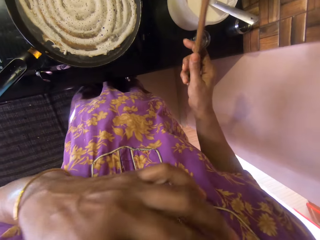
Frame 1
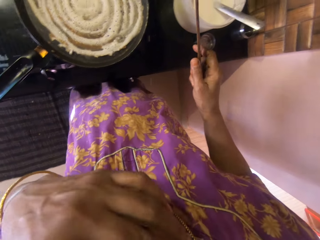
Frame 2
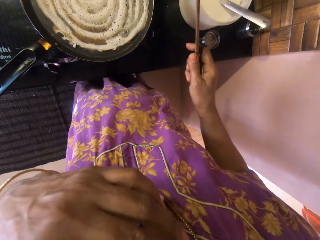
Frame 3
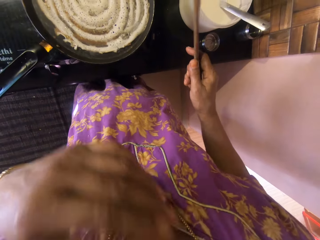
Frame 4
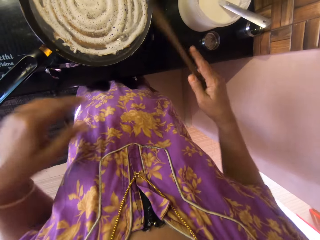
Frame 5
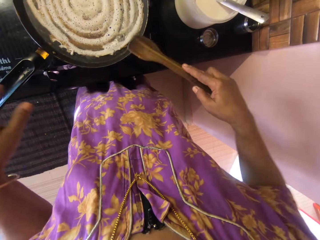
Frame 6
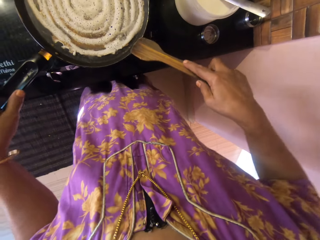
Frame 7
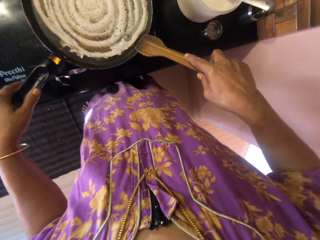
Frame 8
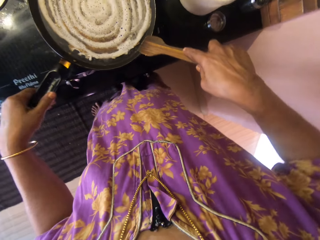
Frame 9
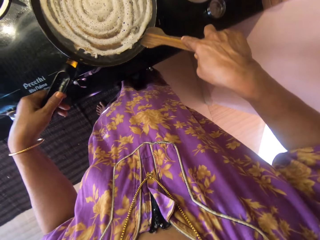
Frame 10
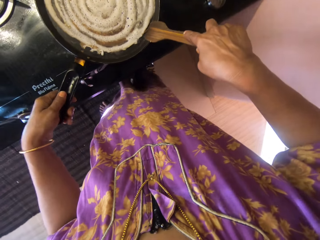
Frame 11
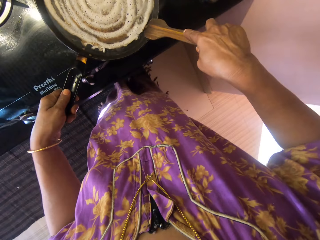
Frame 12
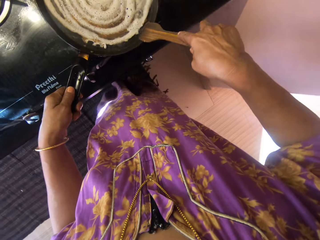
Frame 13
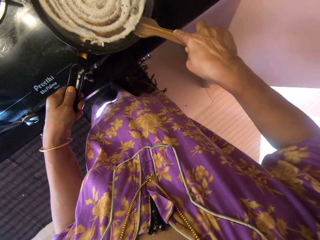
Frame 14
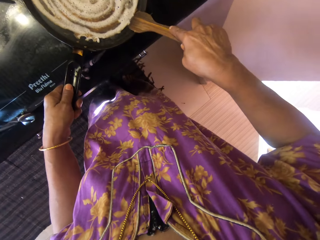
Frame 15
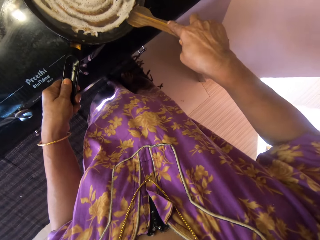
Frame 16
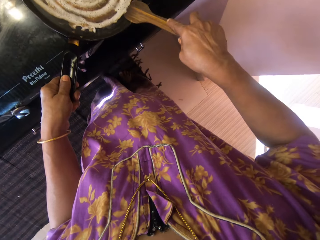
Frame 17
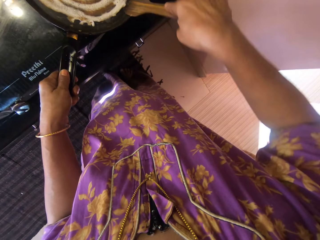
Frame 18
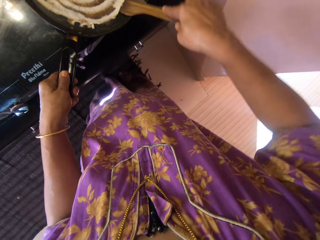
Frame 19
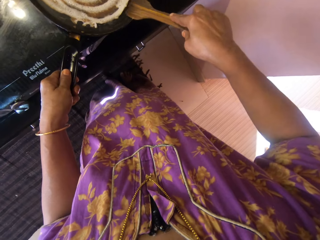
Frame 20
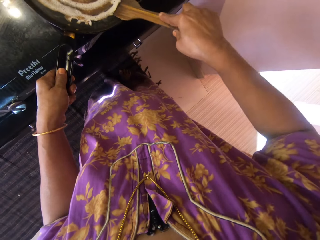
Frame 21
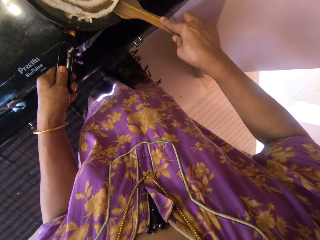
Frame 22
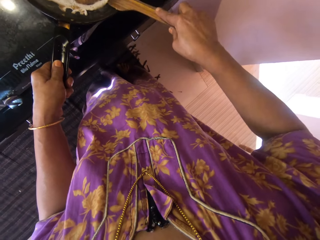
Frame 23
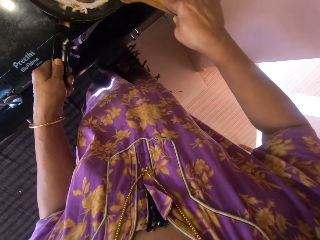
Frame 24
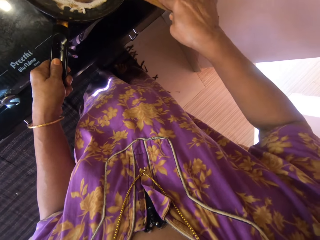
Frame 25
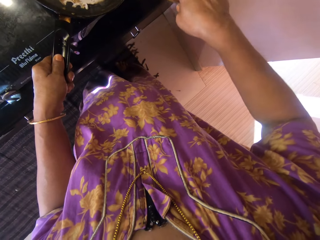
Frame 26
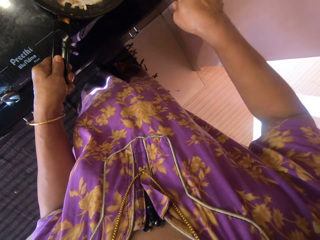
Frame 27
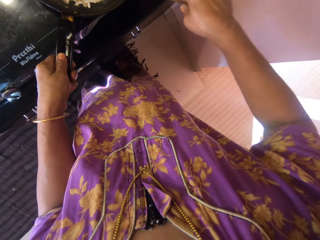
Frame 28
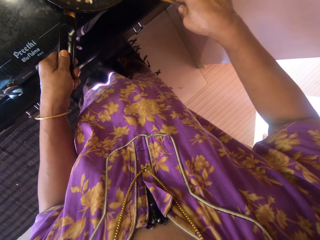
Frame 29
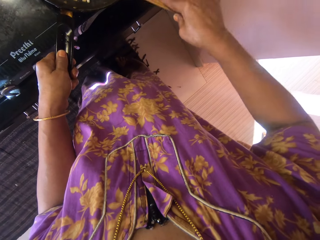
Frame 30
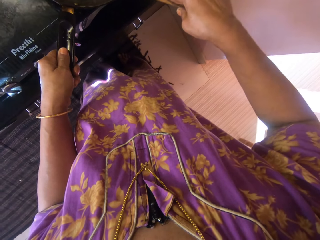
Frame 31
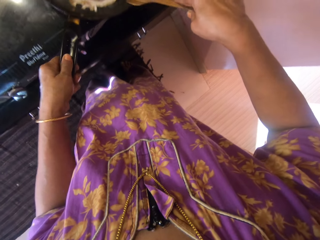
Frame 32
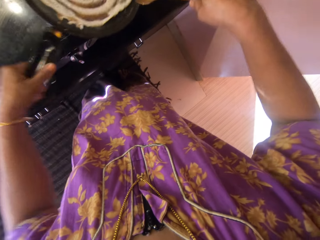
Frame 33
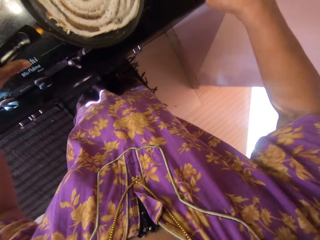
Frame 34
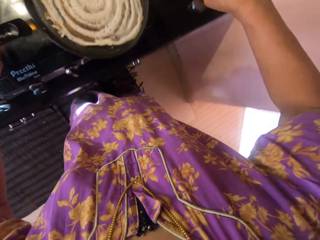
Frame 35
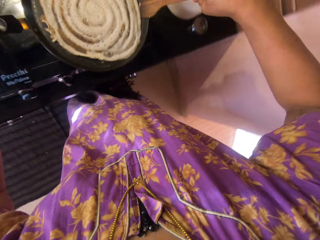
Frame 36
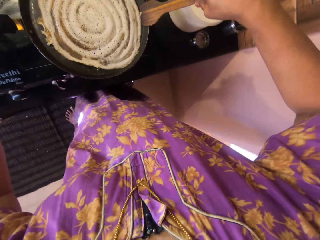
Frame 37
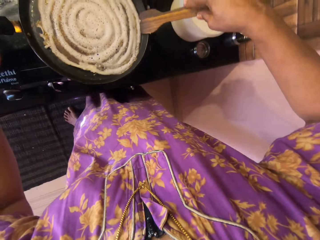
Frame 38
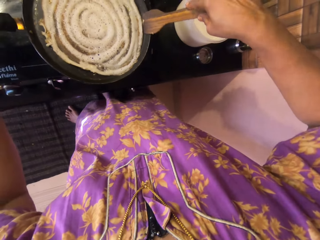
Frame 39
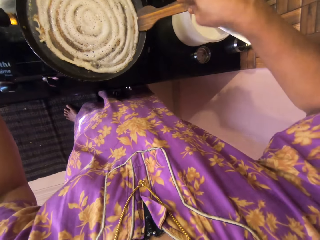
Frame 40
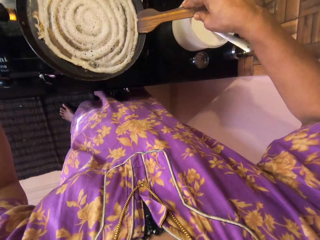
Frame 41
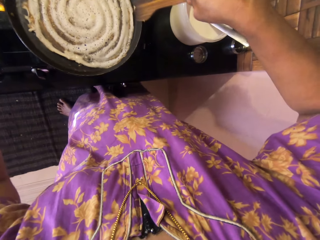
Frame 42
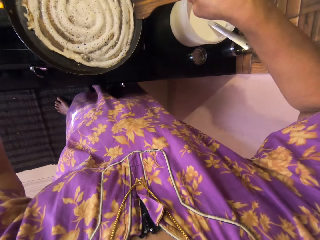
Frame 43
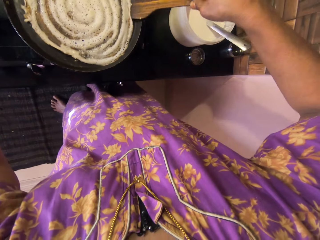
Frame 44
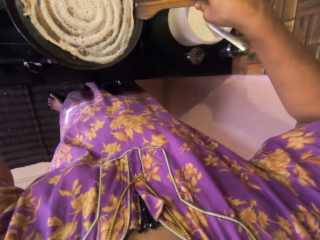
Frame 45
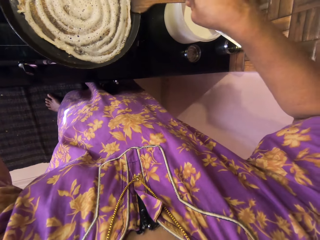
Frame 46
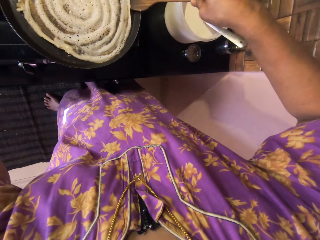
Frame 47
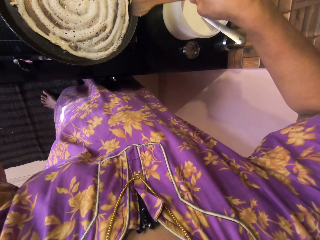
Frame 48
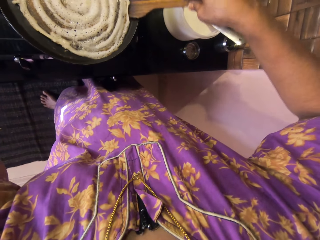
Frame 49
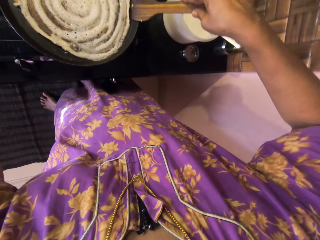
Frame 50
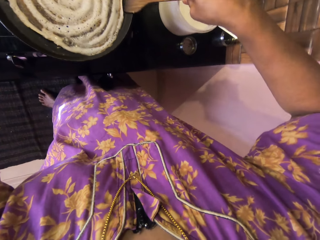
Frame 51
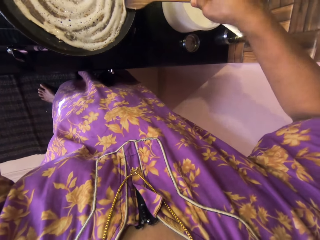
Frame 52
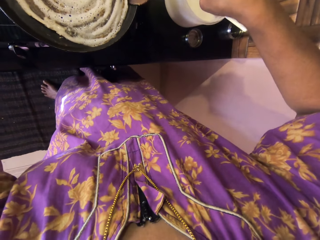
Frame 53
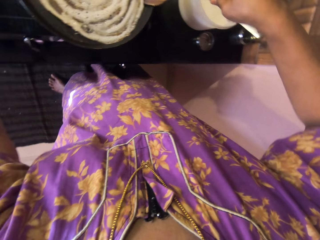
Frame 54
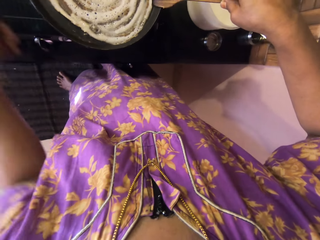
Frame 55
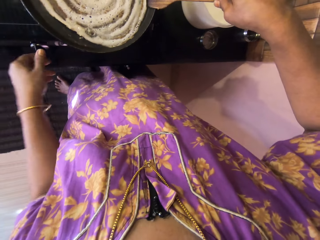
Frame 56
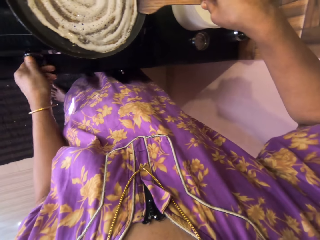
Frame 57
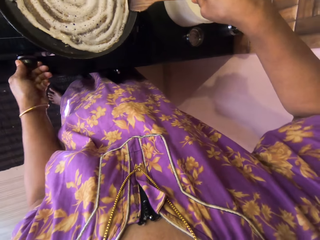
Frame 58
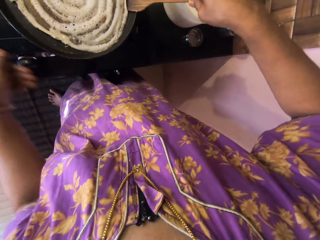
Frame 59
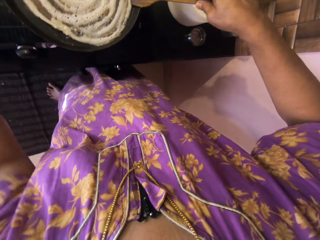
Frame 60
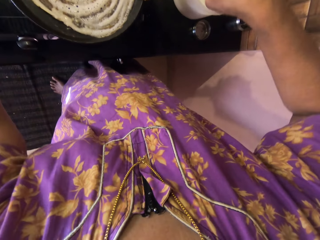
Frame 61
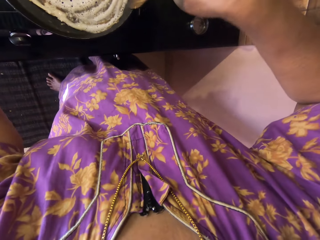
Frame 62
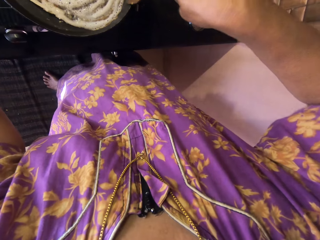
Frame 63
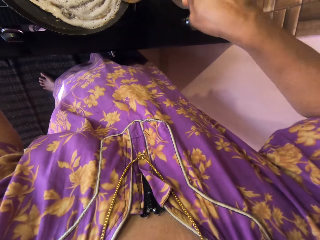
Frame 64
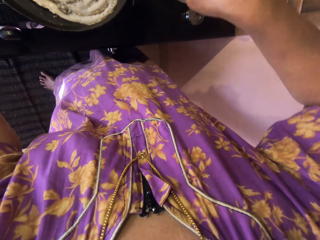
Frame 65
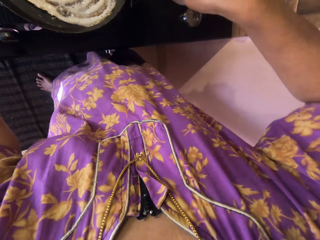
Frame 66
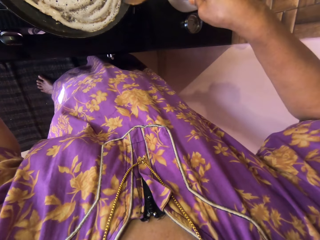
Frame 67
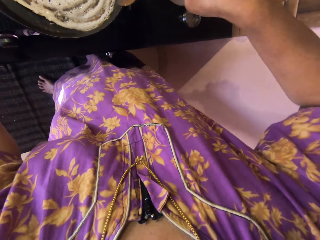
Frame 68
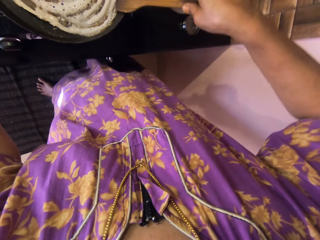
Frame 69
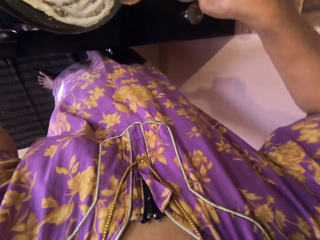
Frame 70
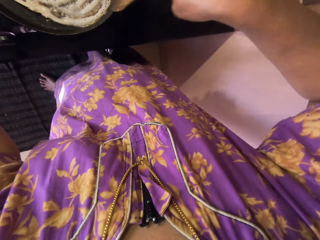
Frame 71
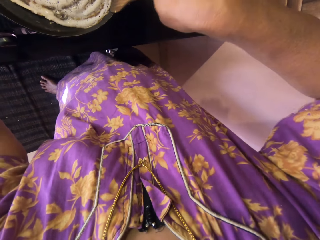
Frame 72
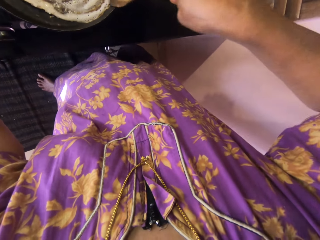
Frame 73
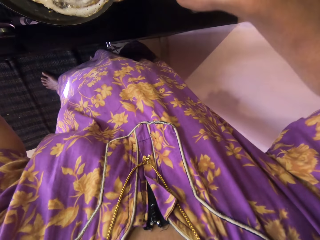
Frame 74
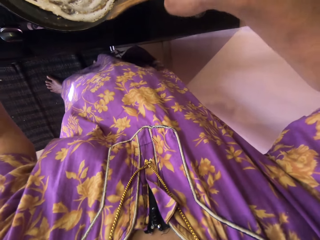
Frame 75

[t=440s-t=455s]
The camera wearer touches her cloth. She moves both hands. She holds the pan on the cooker. She adjusts the flat bread with the wooden spoon. She turns the pan on the cooker. She adjusts the flat bread with the wooden spoon. She adjusts the switch on the cooker. She adjusts the flat bread with the wooden spoon. She holds the pan on the cooker.

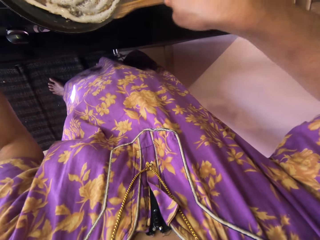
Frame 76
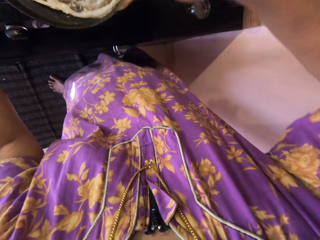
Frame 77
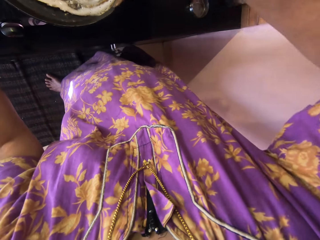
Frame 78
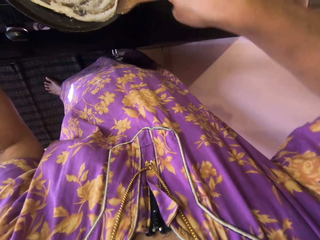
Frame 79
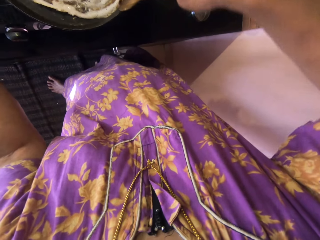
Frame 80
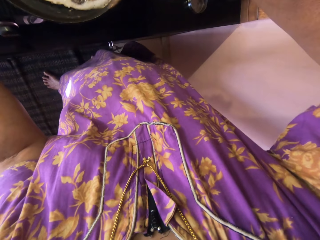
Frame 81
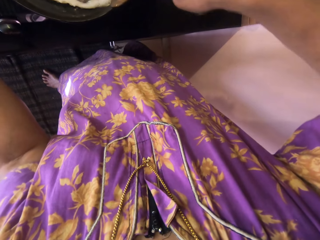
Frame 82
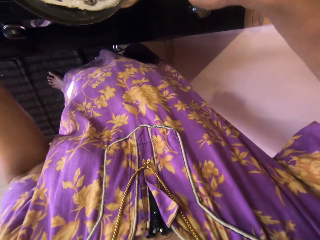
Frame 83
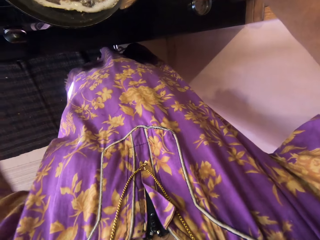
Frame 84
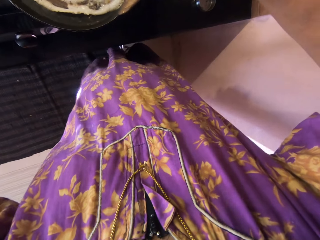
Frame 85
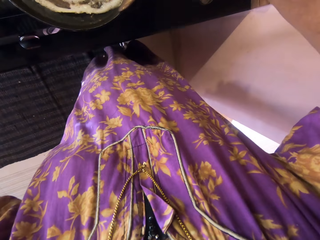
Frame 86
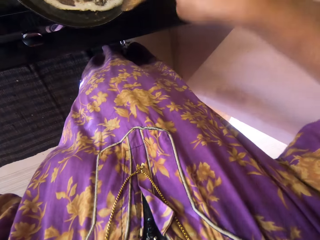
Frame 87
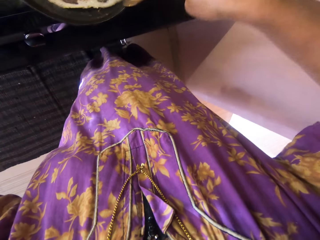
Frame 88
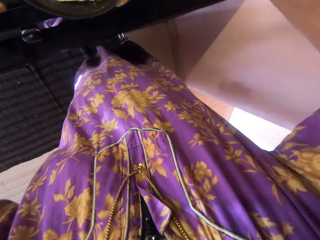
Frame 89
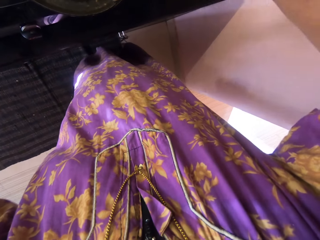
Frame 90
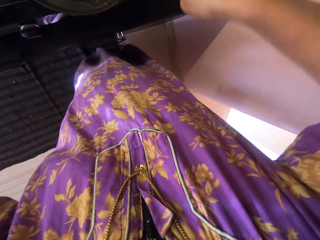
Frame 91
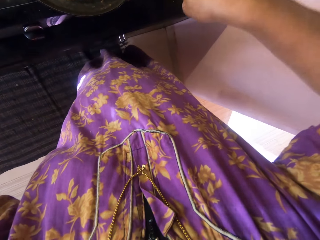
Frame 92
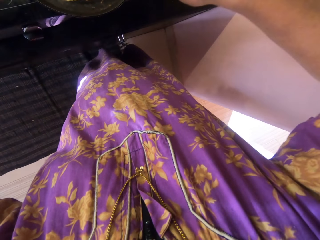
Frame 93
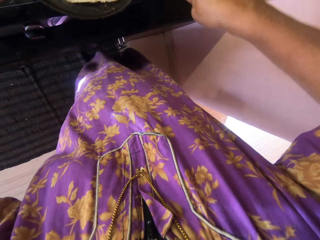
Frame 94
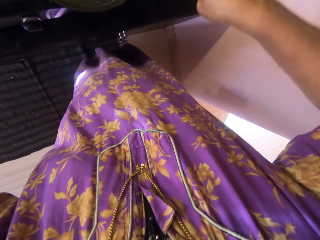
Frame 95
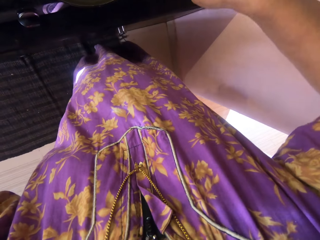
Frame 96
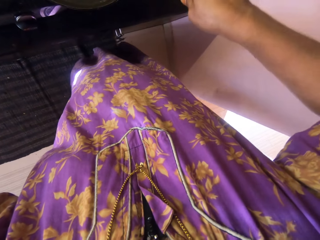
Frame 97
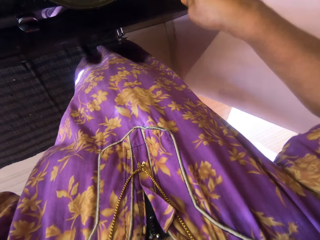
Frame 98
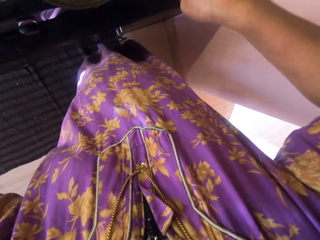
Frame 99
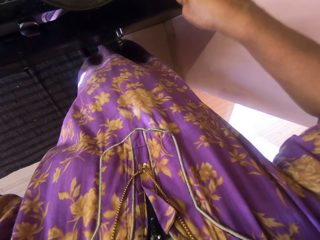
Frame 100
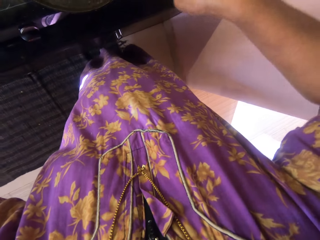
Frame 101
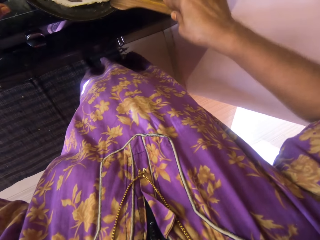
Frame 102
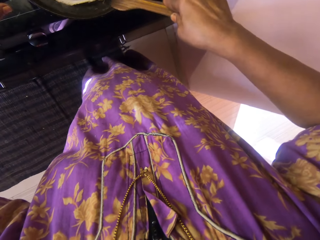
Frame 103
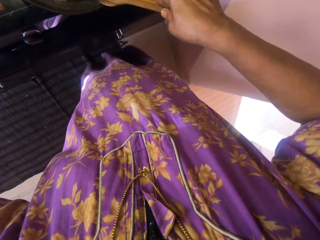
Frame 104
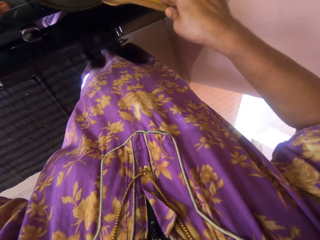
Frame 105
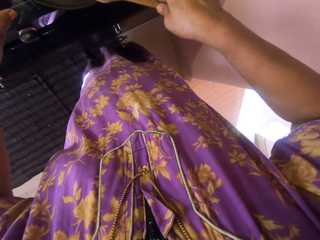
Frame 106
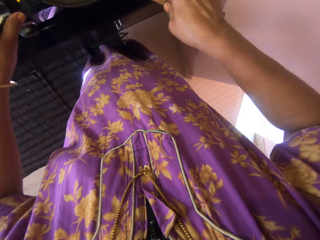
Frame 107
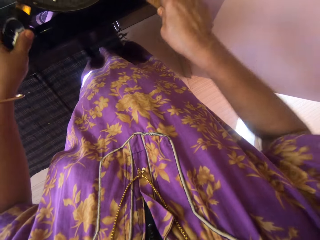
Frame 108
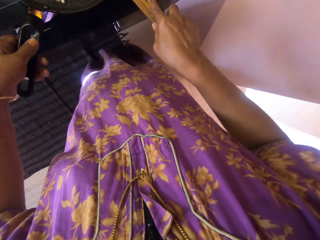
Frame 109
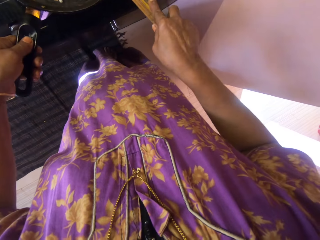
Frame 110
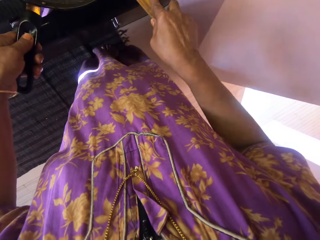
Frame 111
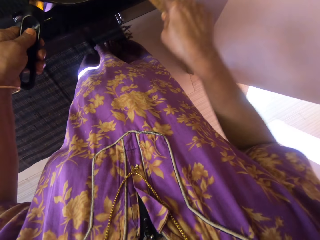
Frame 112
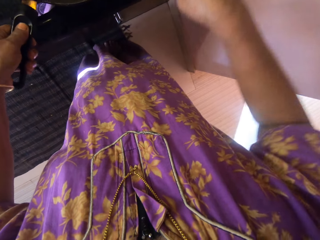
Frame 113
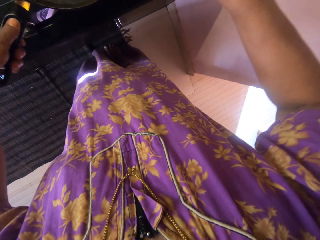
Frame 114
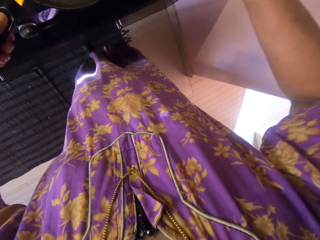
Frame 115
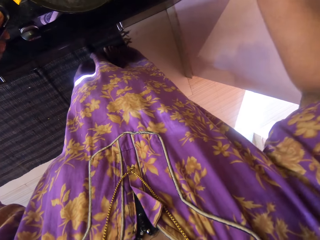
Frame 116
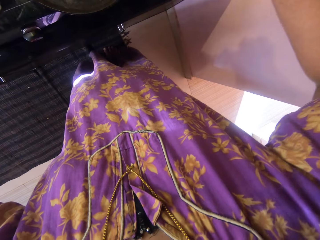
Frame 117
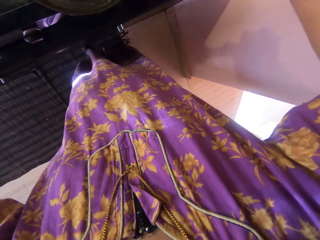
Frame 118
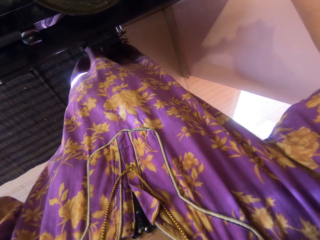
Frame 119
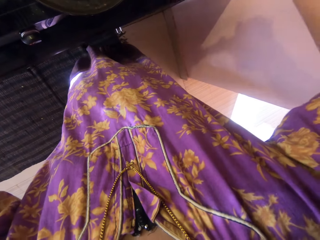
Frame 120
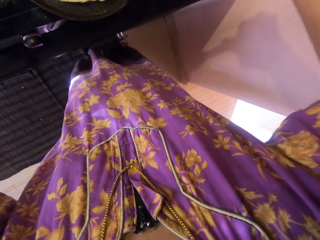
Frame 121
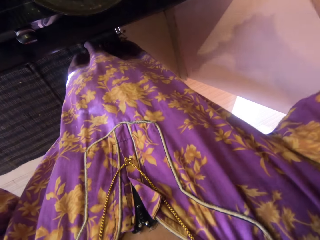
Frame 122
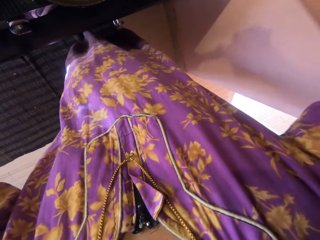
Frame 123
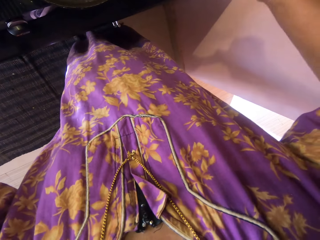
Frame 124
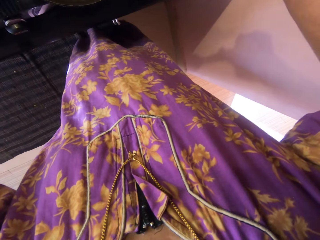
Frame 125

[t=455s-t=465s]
The camera wearer turns the pan on the cooker.
